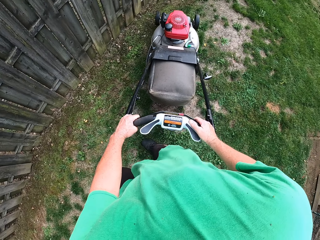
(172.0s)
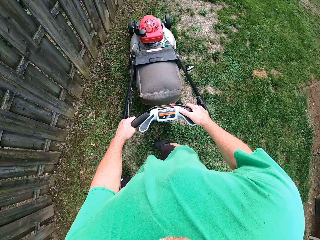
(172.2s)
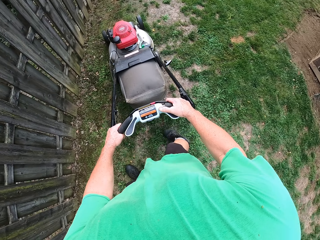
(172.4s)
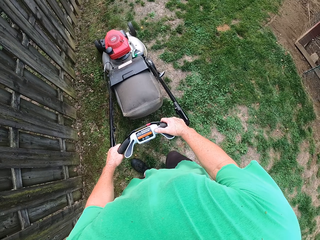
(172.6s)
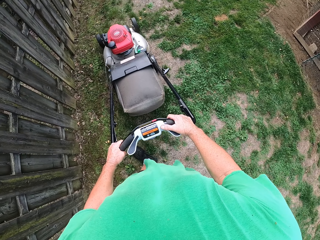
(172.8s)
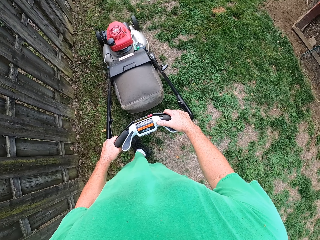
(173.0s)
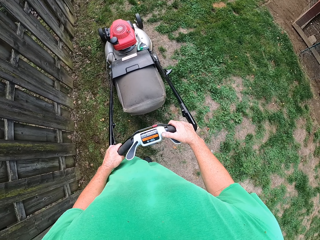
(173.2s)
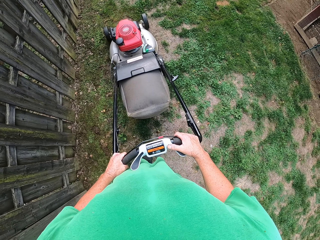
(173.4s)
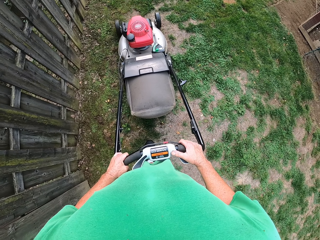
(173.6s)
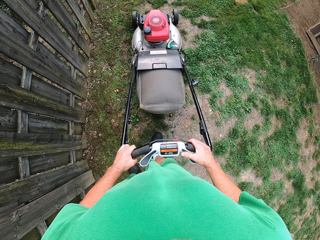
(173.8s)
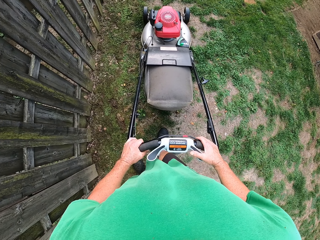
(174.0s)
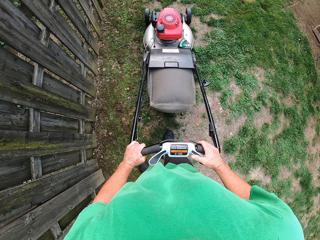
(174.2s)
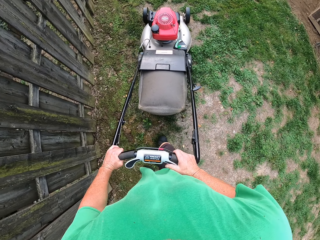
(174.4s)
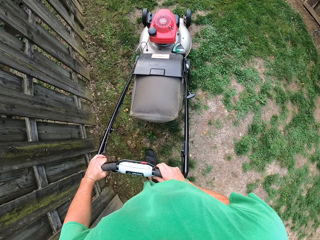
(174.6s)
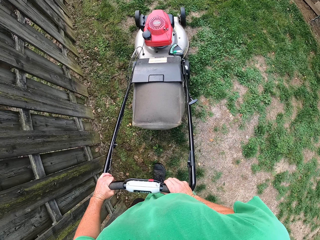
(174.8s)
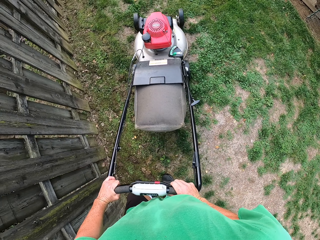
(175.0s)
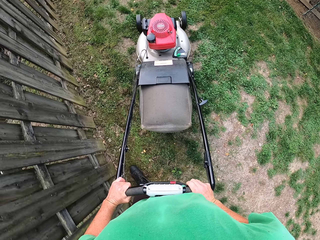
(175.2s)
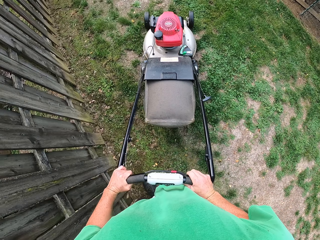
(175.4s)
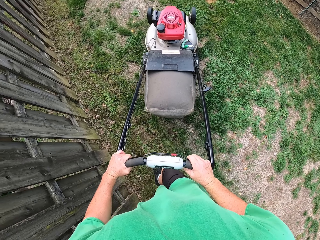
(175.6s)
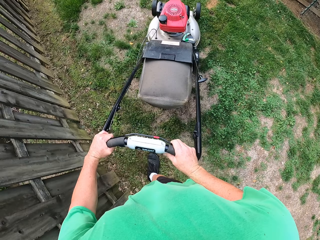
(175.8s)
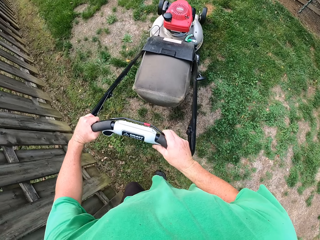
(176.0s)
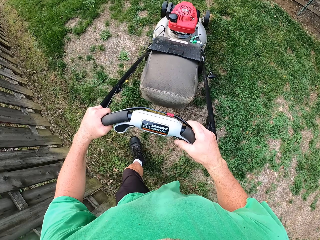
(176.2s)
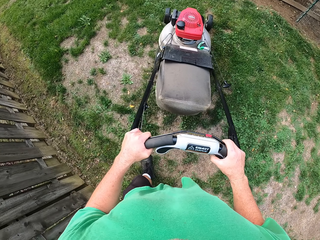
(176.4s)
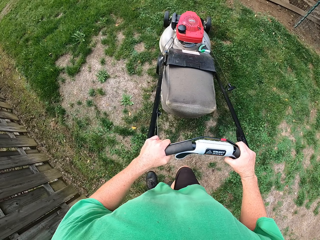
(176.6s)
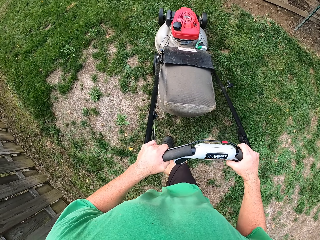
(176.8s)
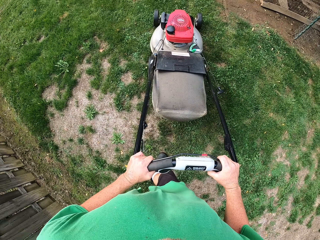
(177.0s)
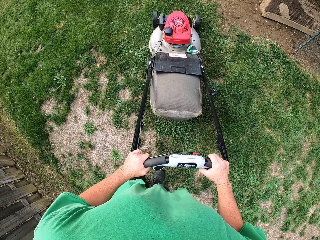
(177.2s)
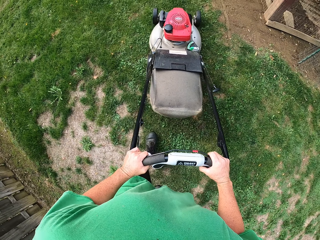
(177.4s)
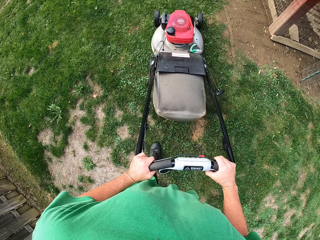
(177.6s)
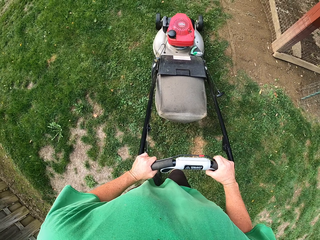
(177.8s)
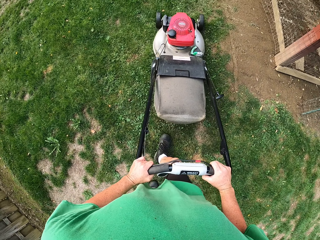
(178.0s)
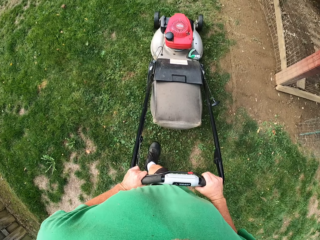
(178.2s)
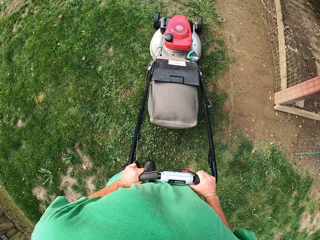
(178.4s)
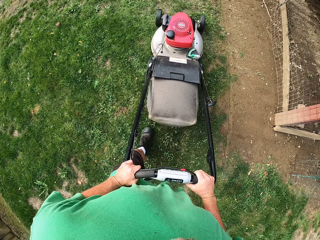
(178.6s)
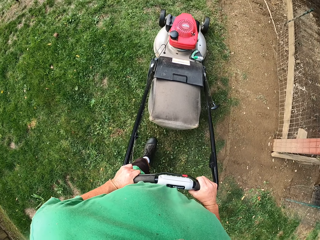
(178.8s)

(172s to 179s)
The camera wearer trims grass with the lawn mower.

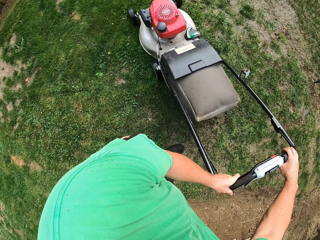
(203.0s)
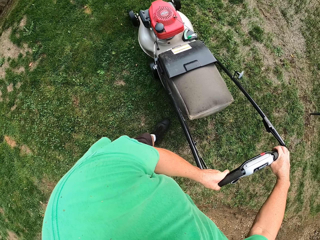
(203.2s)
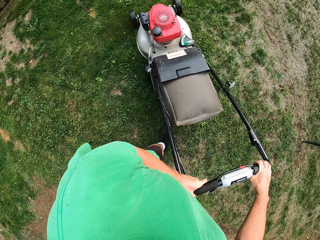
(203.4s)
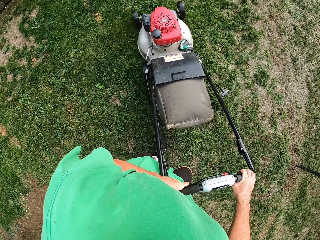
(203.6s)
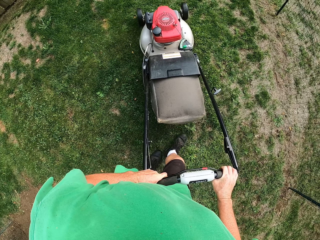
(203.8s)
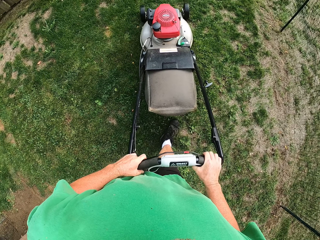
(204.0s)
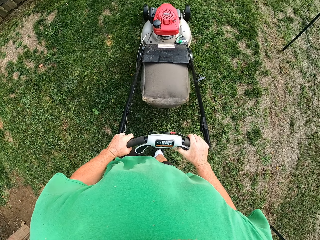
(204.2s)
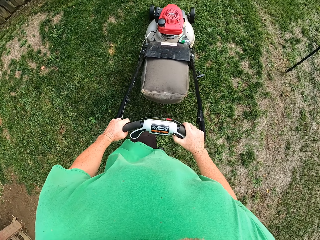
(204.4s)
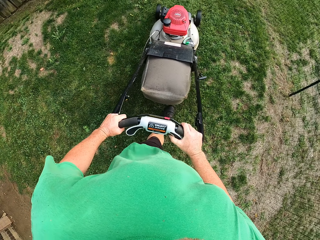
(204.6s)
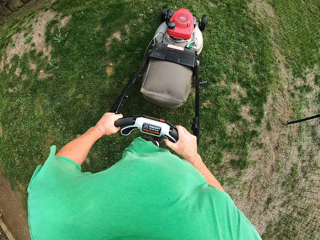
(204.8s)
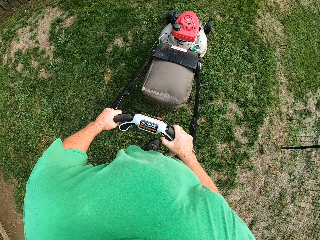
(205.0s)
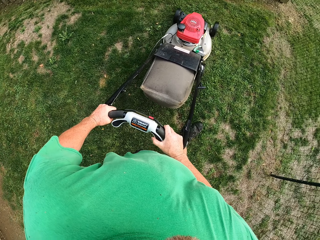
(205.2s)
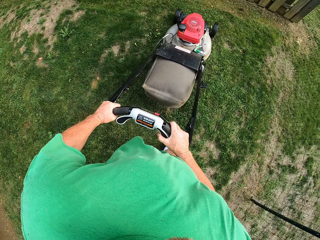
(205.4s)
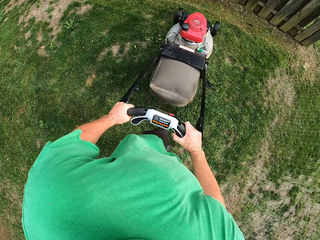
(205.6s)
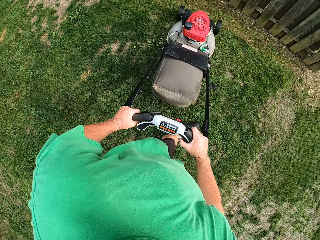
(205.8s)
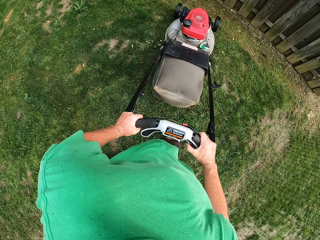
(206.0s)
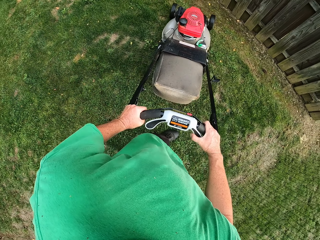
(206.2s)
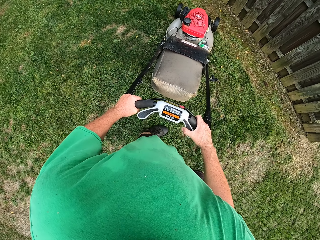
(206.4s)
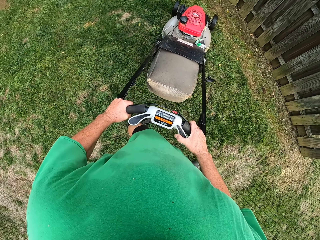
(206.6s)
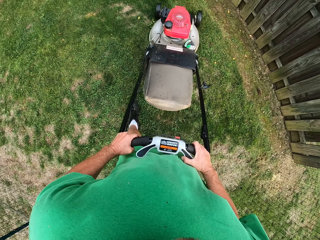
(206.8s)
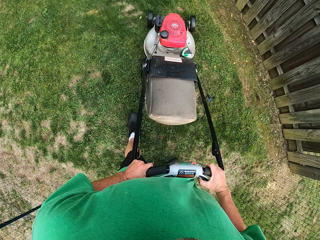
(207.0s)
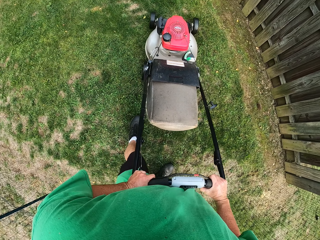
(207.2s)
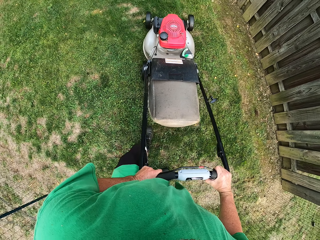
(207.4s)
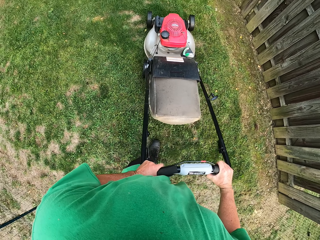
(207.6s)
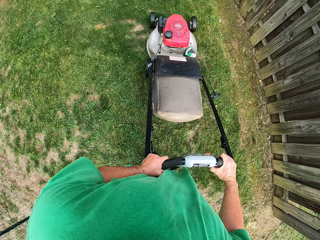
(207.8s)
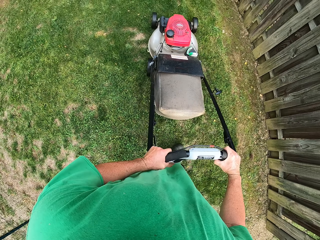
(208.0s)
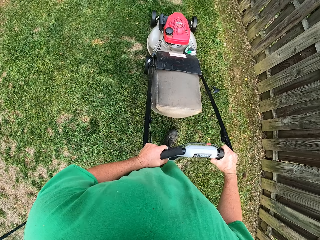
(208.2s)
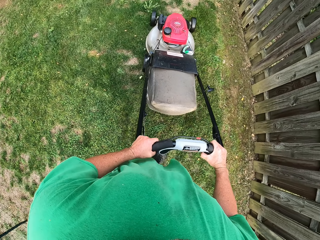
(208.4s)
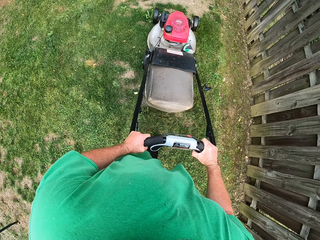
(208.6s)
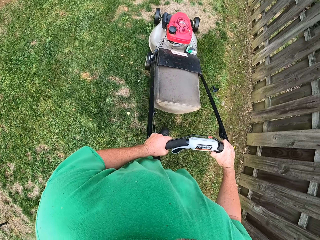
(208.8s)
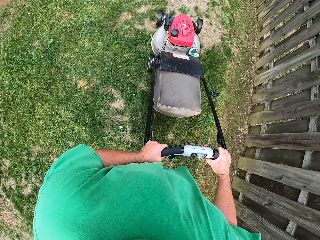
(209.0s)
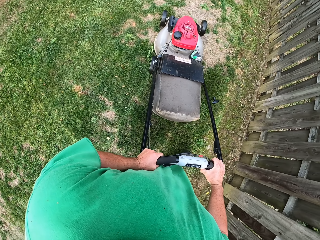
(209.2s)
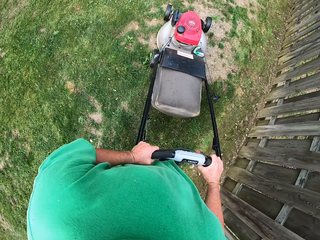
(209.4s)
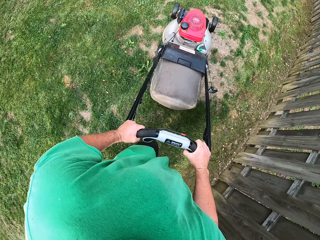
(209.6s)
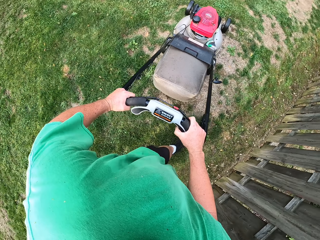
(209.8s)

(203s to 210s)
The camera wearer trims grass with the lawn mower.

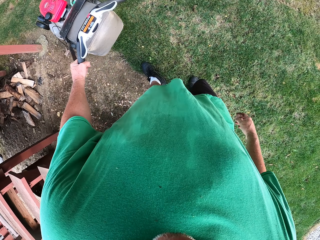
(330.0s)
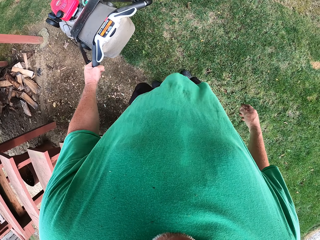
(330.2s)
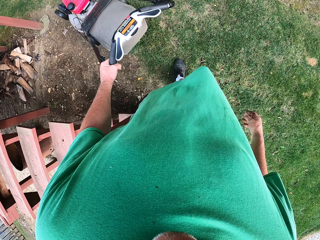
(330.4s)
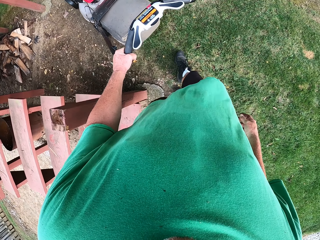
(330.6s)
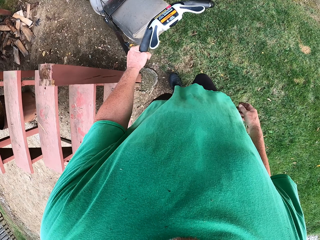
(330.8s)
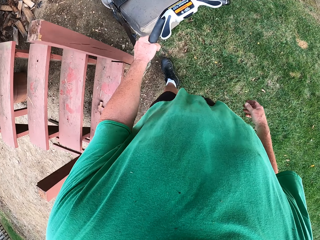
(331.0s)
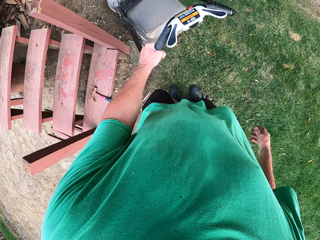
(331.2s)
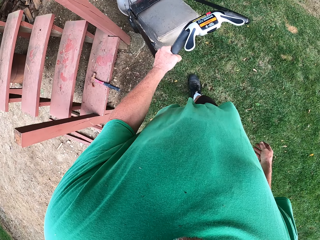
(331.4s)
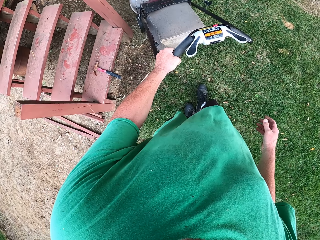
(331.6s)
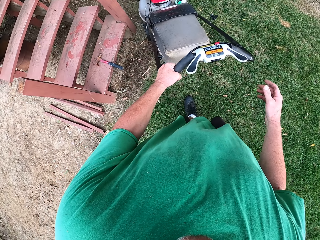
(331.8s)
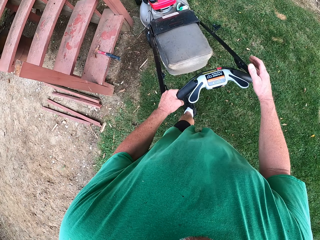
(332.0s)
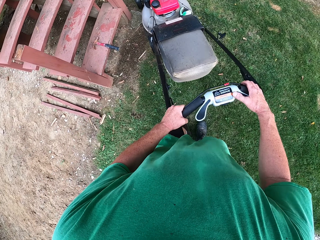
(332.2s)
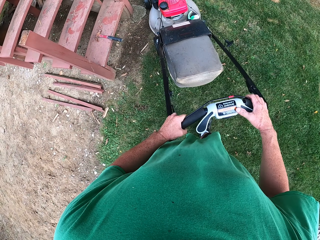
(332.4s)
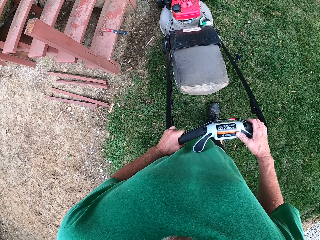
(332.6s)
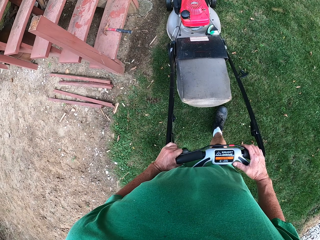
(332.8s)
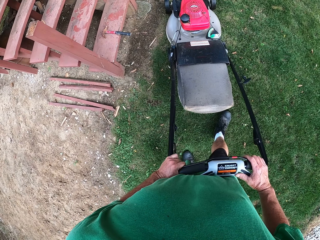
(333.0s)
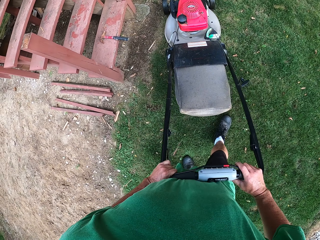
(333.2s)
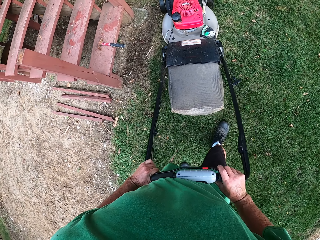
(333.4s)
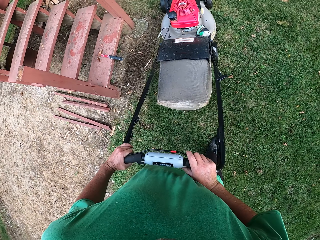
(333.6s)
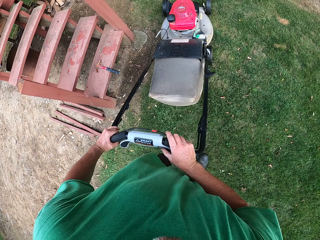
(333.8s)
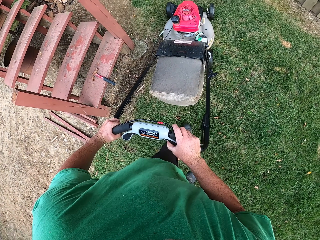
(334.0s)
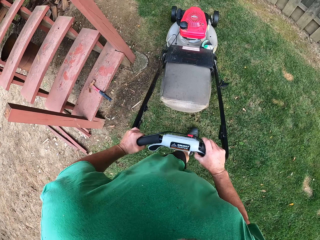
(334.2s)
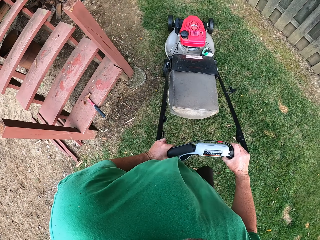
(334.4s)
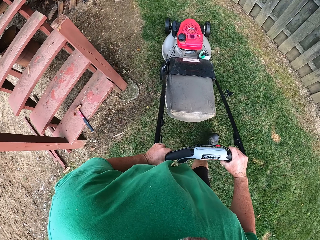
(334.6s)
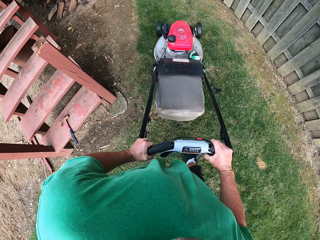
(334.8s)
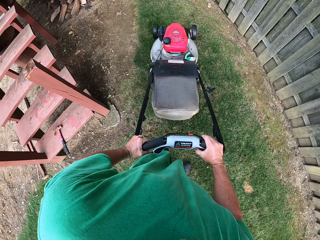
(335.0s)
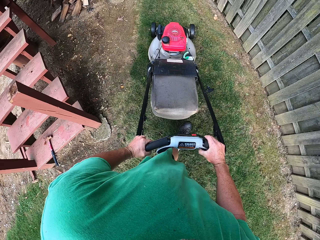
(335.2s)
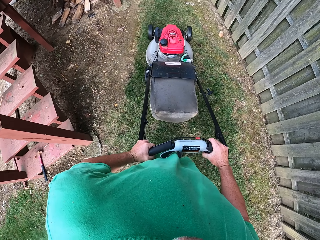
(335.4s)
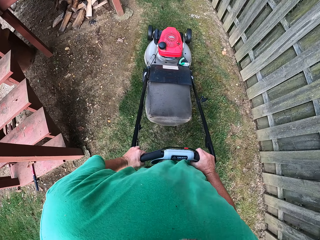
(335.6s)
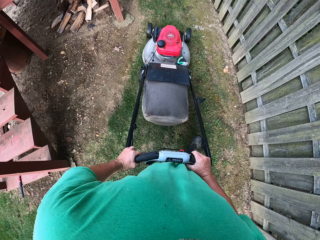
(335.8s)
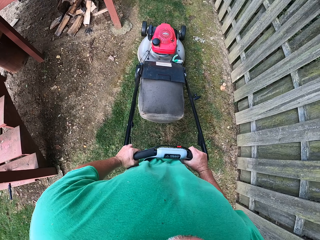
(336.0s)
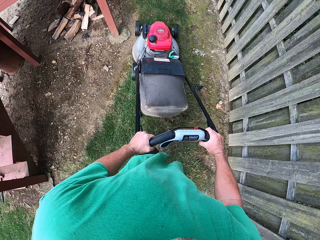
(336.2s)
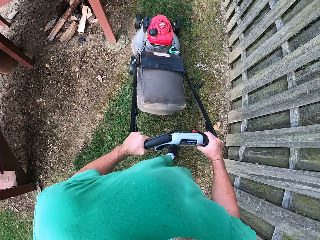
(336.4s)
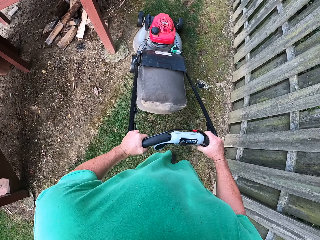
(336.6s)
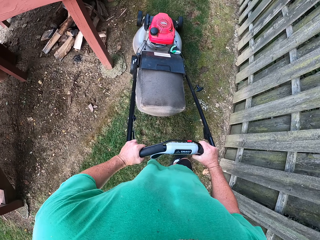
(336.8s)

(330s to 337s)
The camera wearer pushes the lawn mower with one hand.
